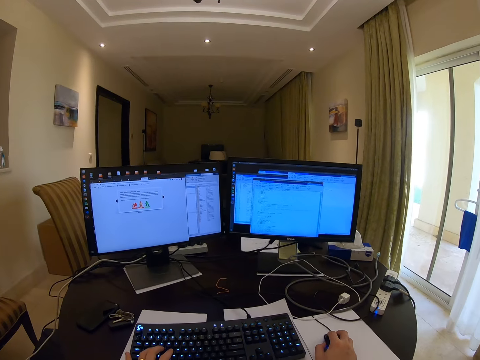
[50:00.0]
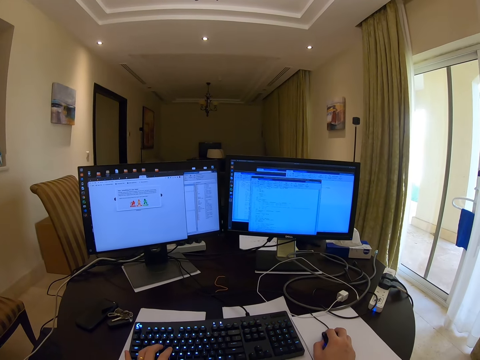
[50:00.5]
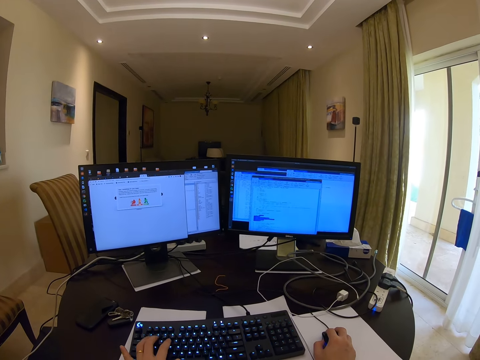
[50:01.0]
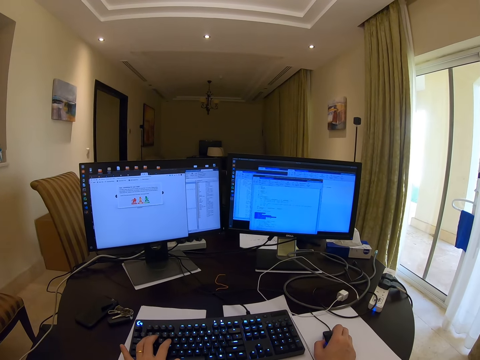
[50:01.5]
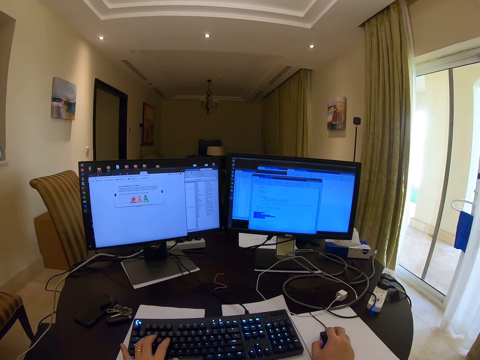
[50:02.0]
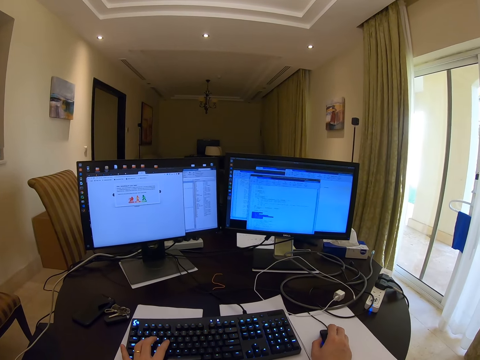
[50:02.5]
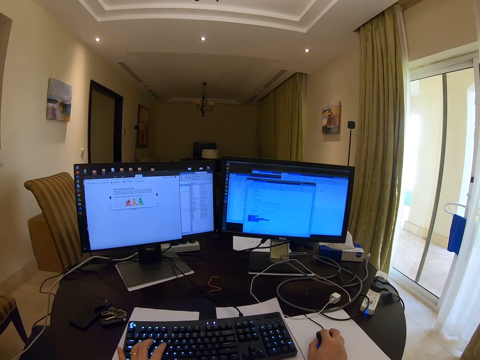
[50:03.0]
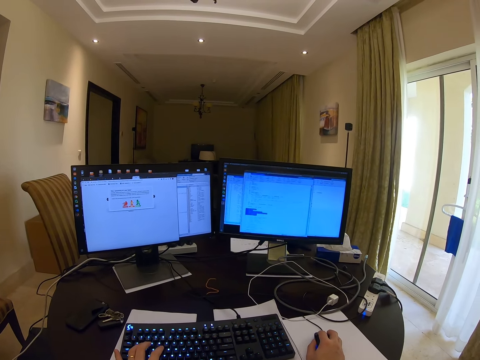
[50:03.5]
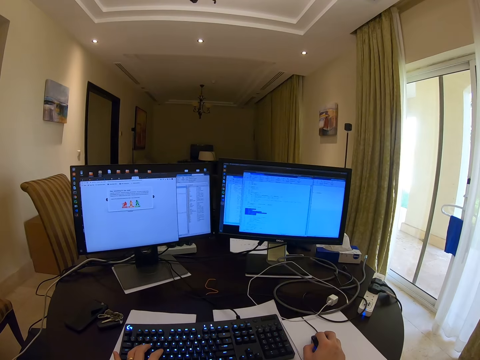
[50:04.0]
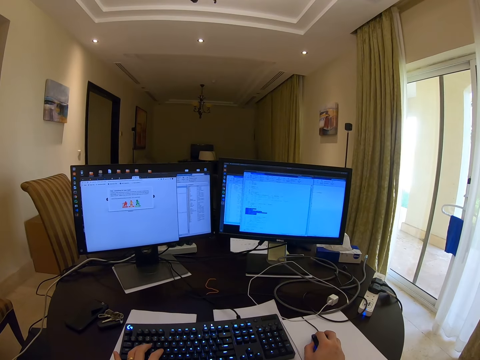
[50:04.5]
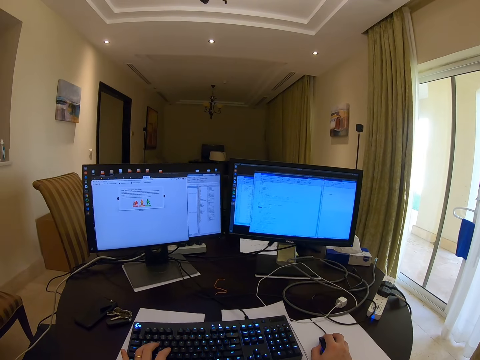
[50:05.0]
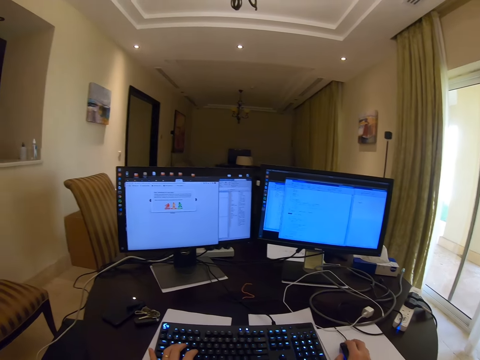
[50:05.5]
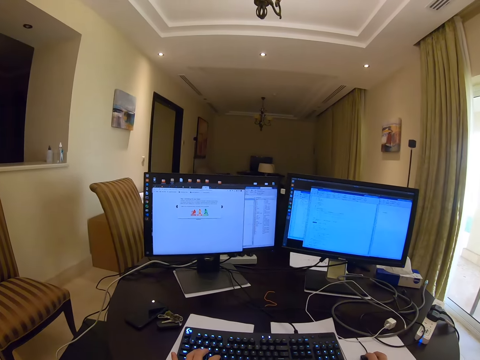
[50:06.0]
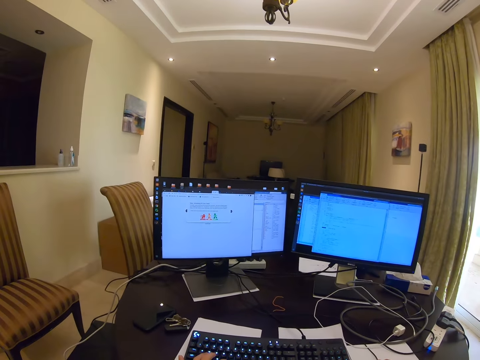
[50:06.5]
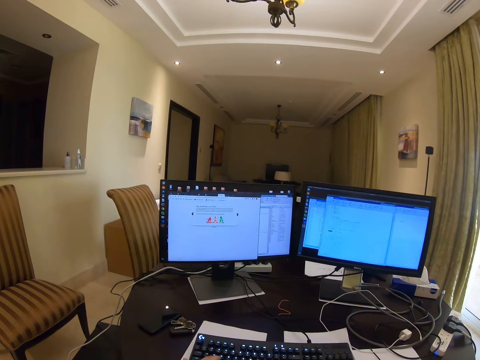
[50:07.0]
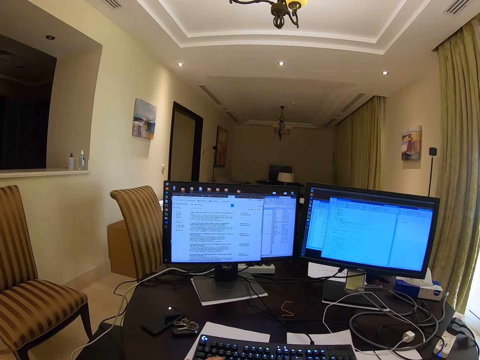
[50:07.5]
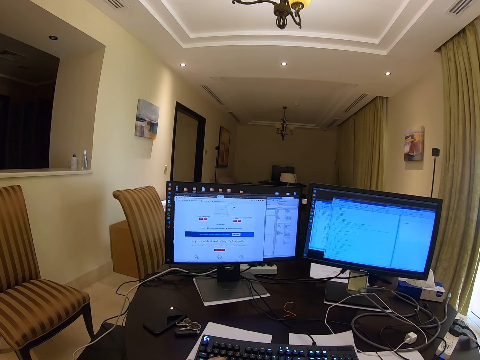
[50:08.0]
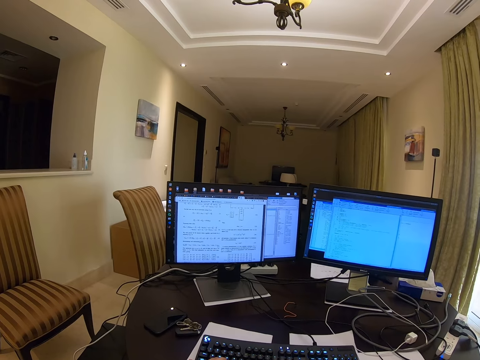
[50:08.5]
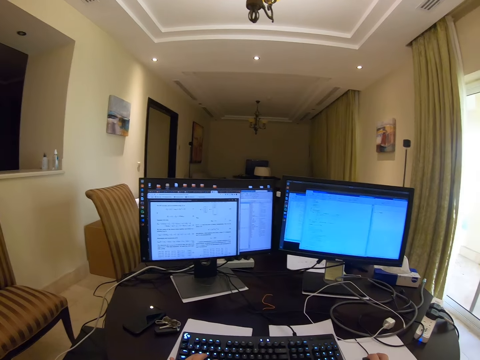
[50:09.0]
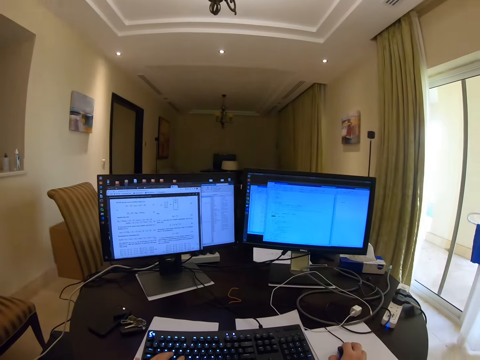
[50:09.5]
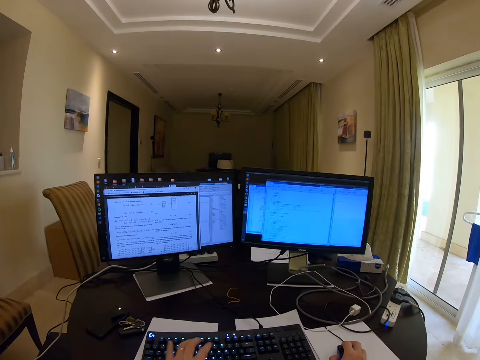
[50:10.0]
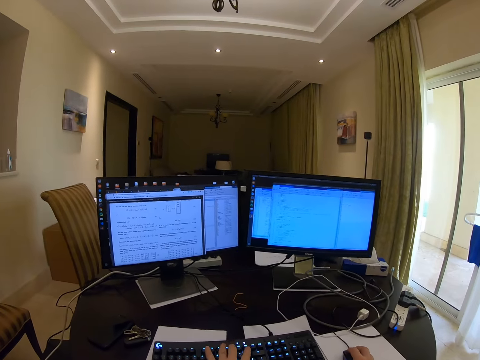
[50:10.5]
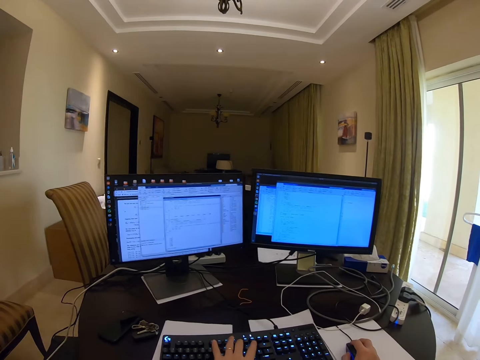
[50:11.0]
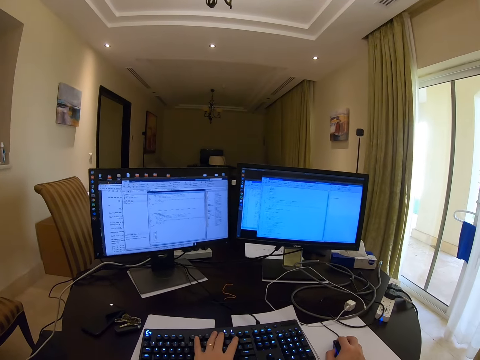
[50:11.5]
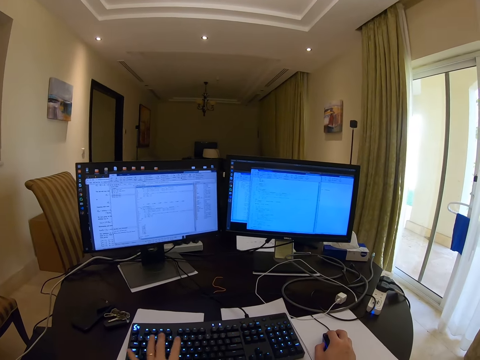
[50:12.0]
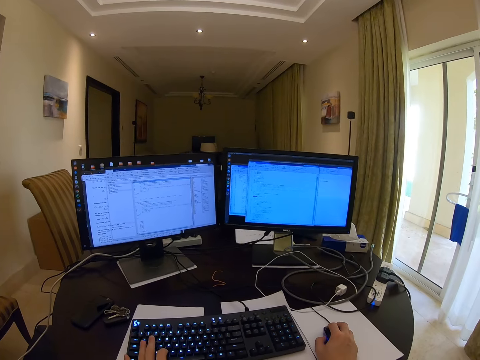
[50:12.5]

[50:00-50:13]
The camera wearer operates the desktop.

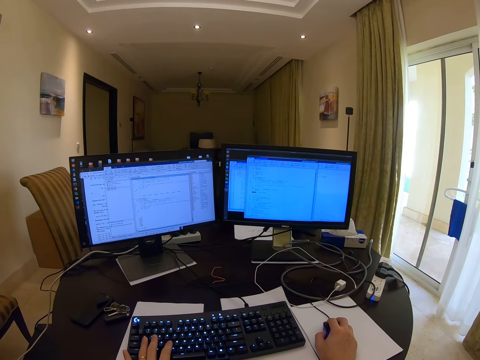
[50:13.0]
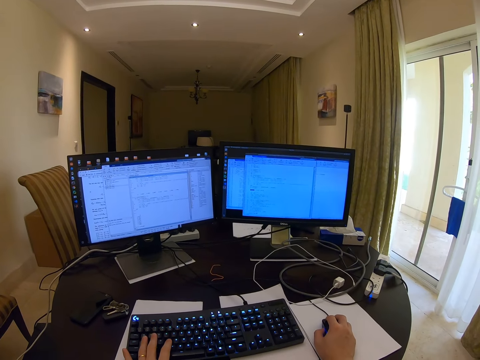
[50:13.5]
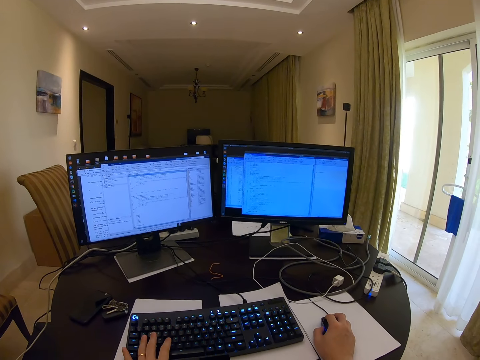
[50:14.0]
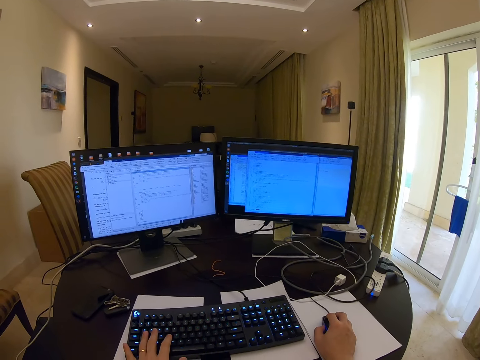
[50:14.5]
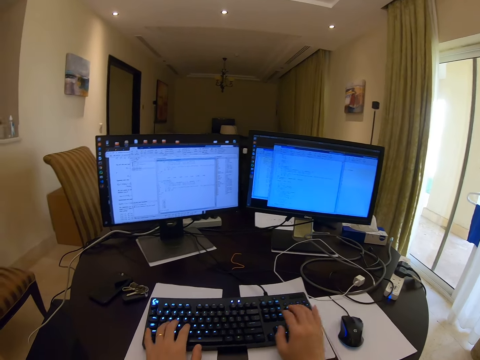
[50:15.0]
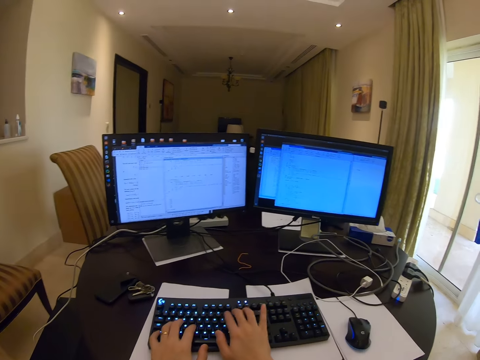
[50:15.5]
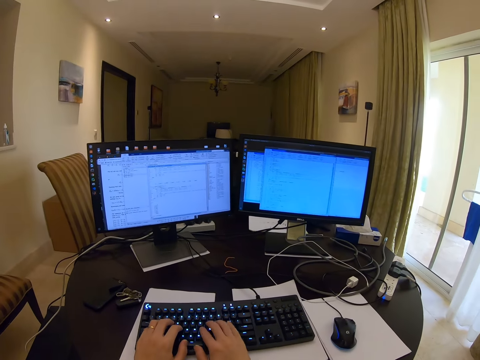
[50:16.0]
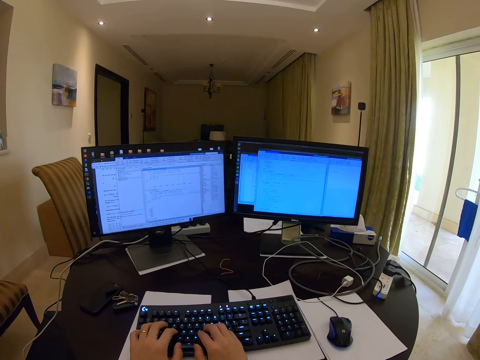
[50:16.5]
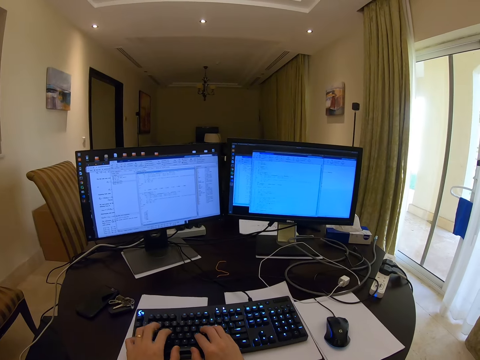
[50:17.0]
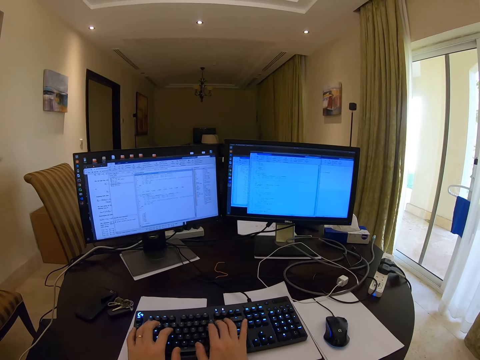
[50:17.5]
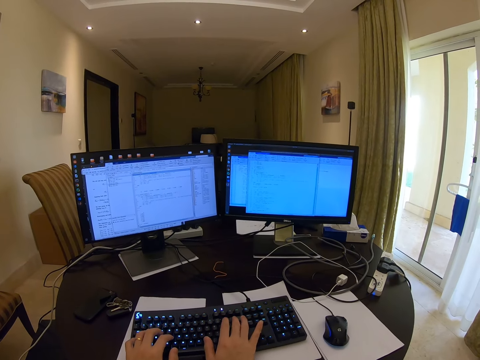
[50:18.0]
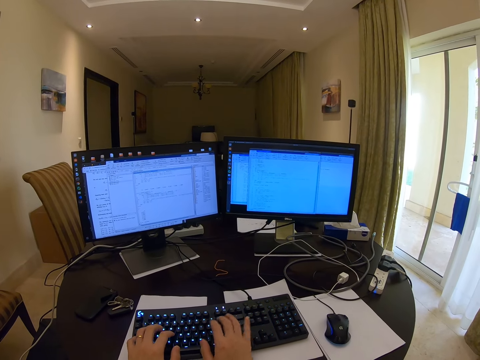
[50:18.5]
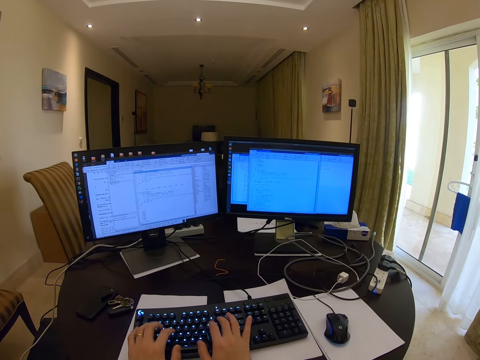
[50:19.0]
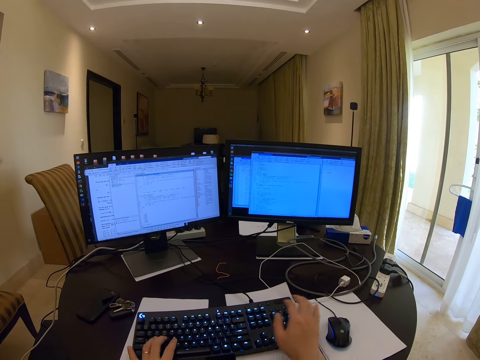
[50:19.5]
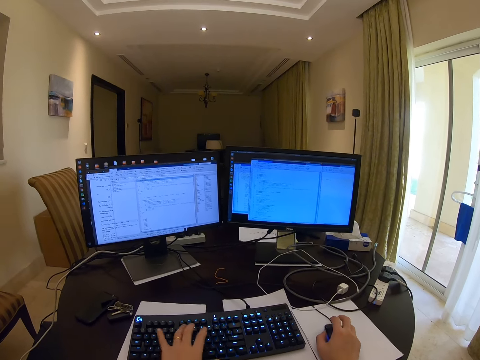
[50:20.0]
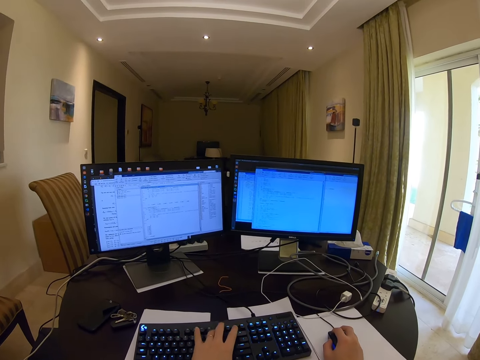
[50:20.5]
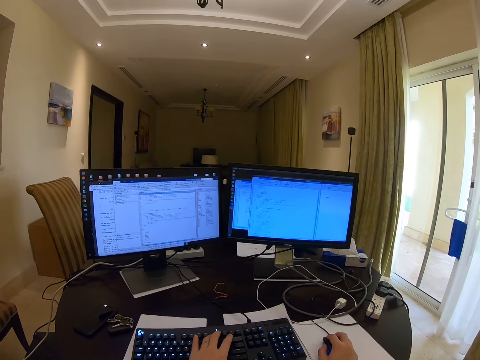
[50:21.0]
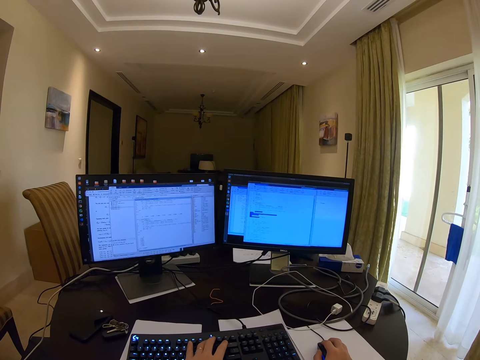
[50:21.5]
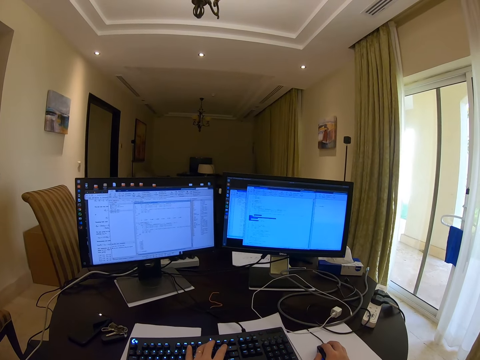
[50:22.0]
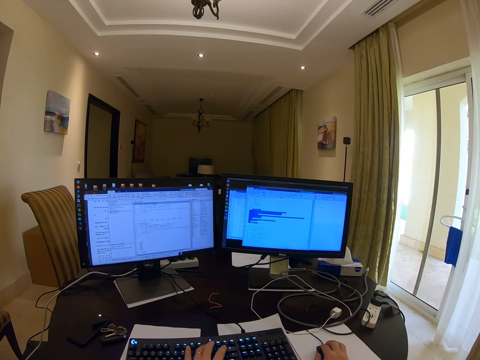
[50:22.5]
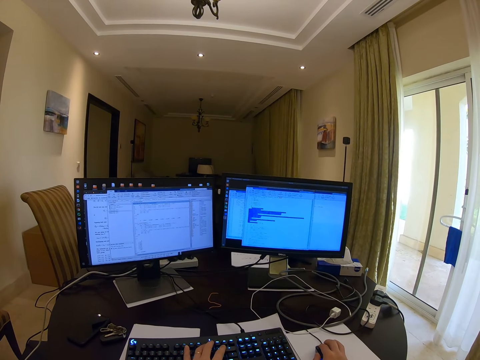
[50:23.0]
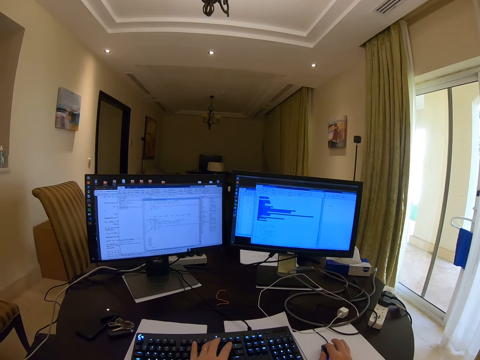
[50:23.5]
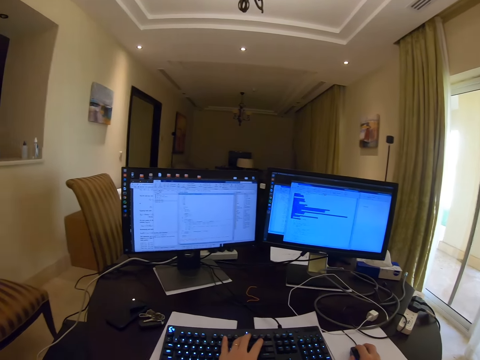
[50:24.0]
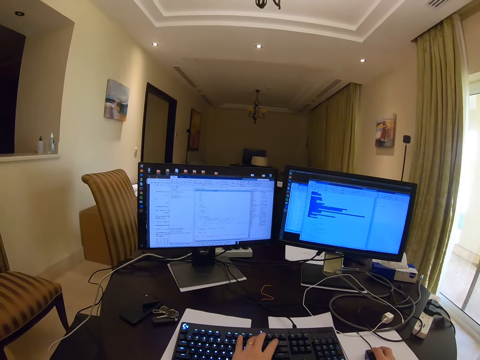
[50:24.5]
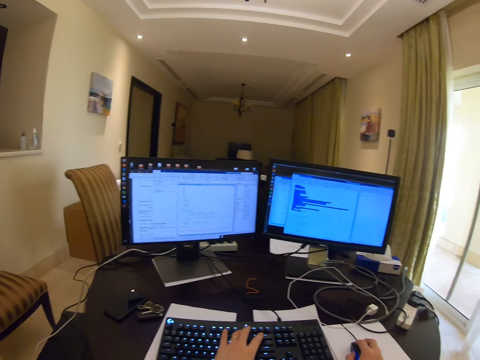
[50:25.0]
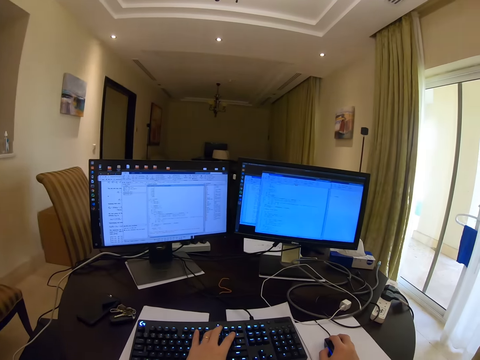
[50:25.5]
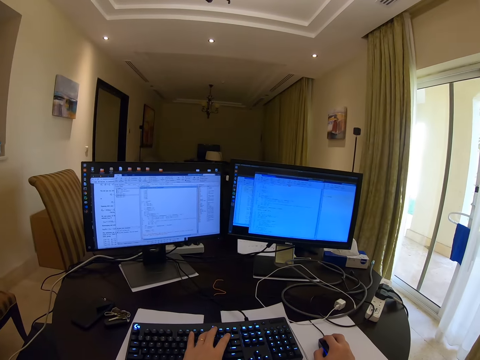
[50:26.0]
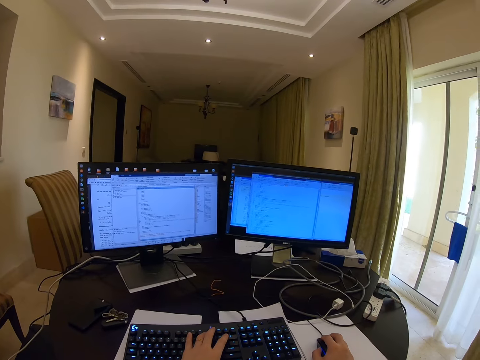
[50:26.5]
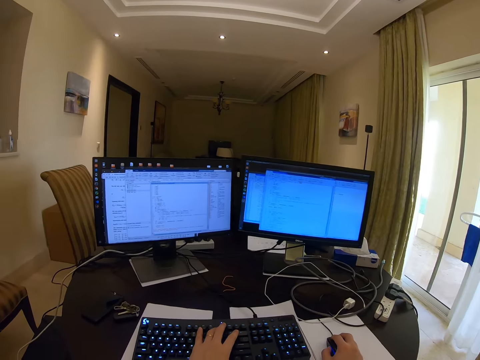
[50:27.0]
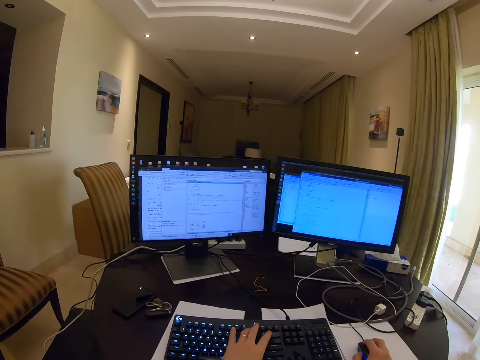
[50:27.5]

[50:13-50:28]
The camera wearer types on the keyboard. They type on the keyboard, scrolling with the mouse. They operate the desktop.
